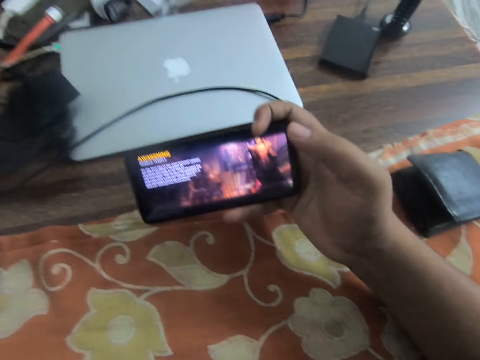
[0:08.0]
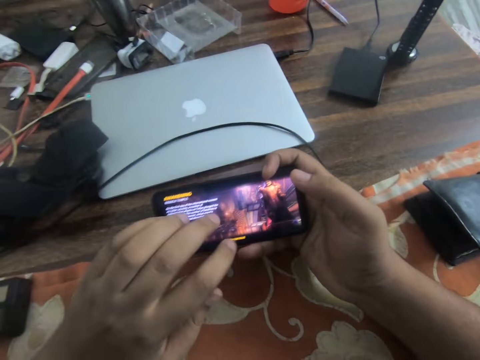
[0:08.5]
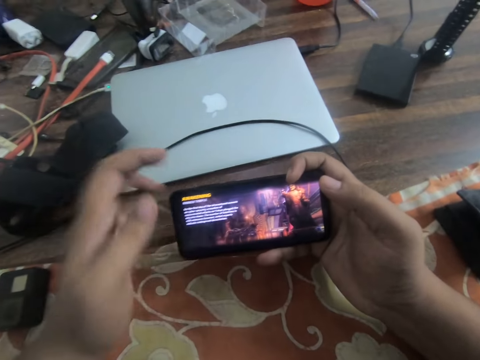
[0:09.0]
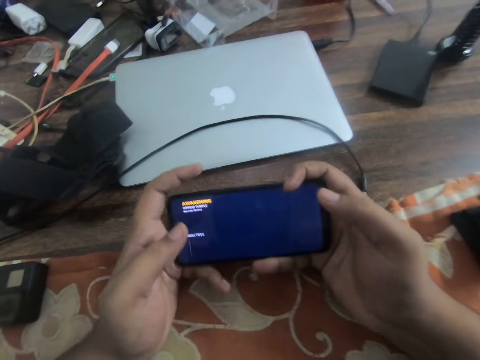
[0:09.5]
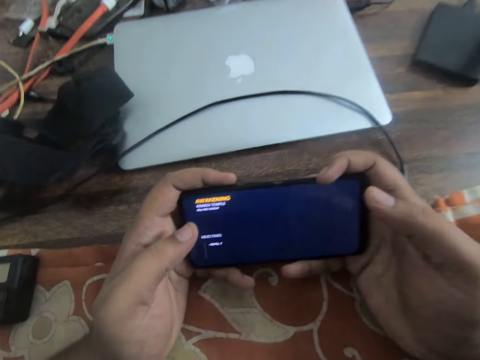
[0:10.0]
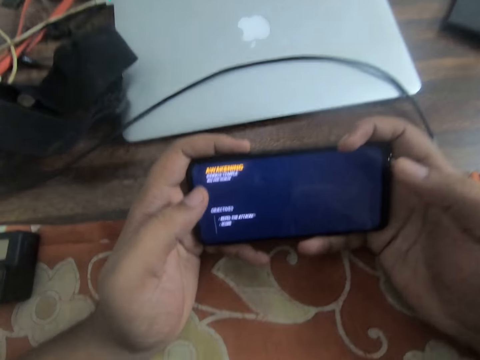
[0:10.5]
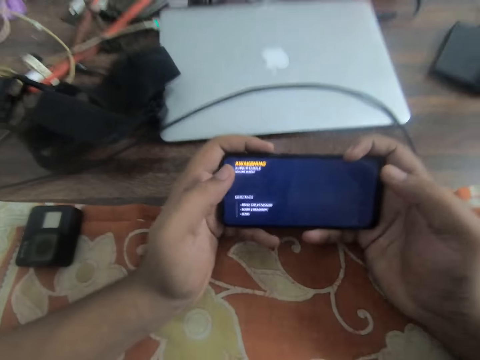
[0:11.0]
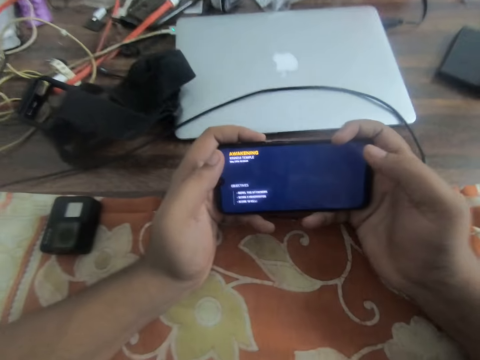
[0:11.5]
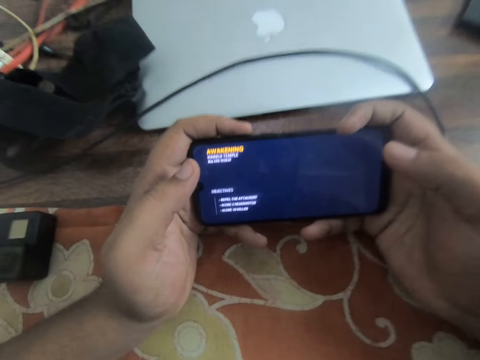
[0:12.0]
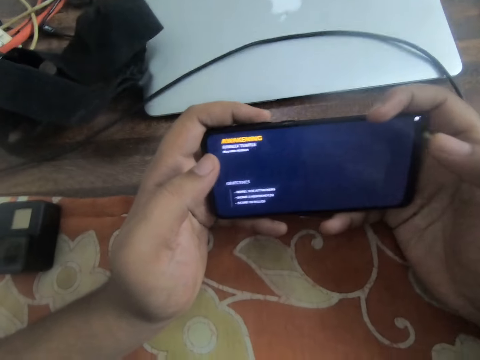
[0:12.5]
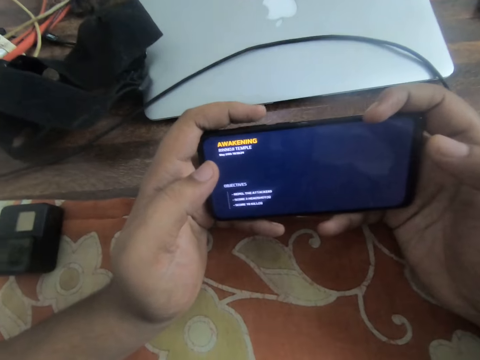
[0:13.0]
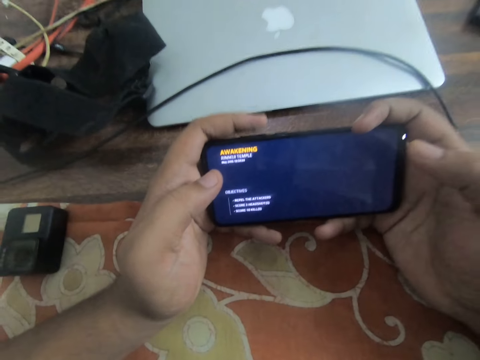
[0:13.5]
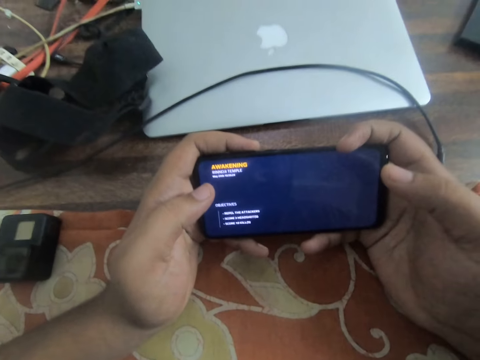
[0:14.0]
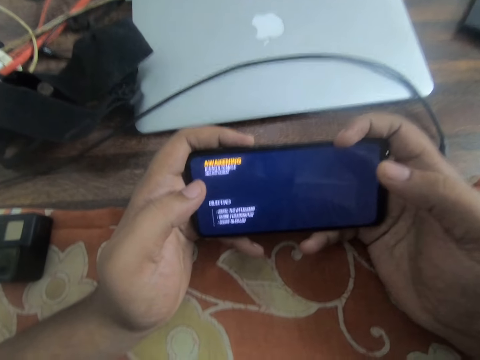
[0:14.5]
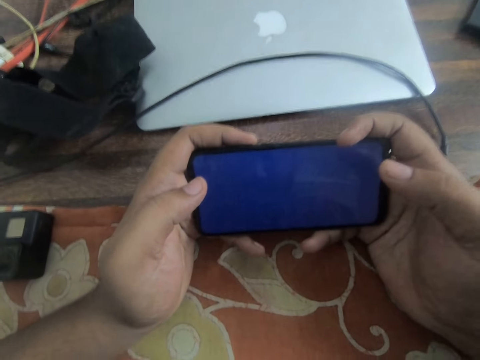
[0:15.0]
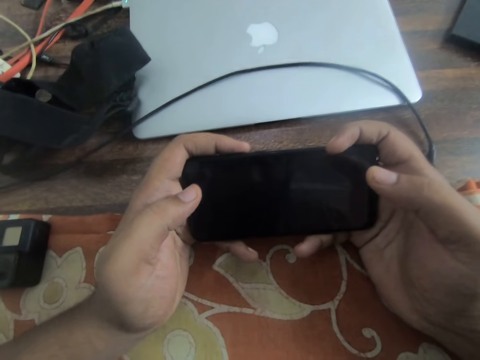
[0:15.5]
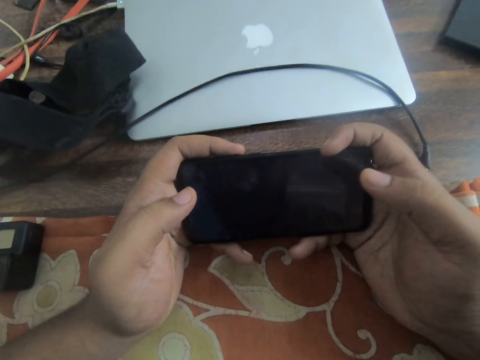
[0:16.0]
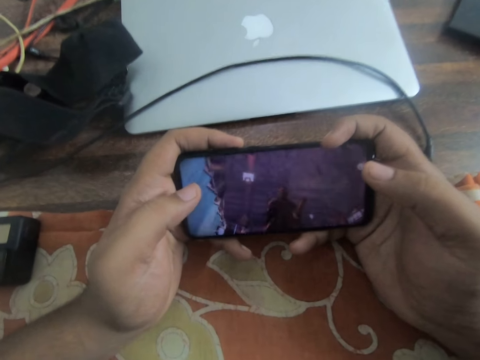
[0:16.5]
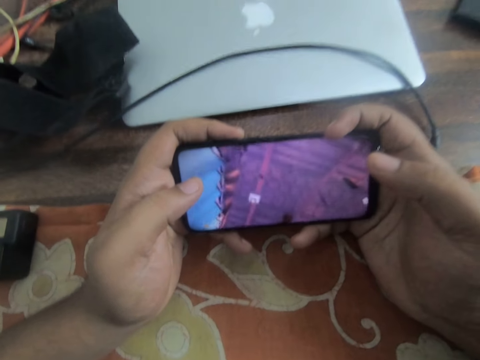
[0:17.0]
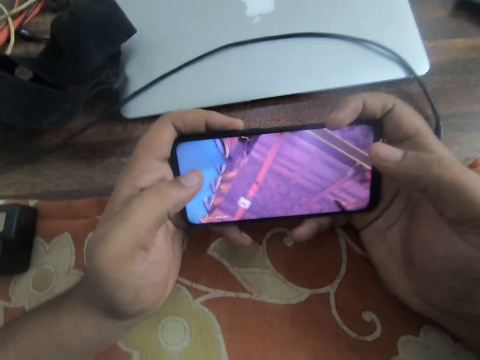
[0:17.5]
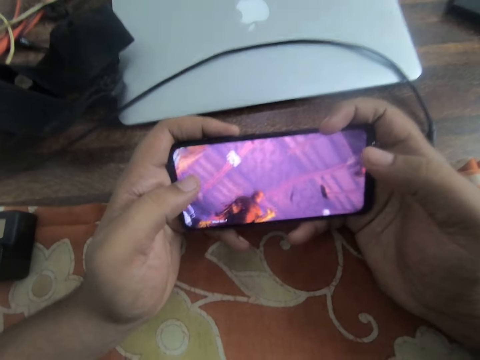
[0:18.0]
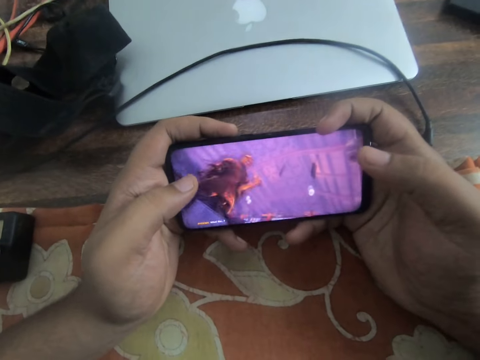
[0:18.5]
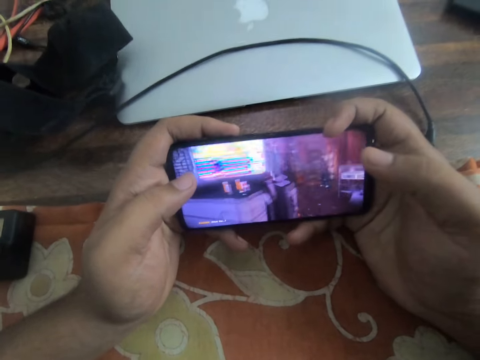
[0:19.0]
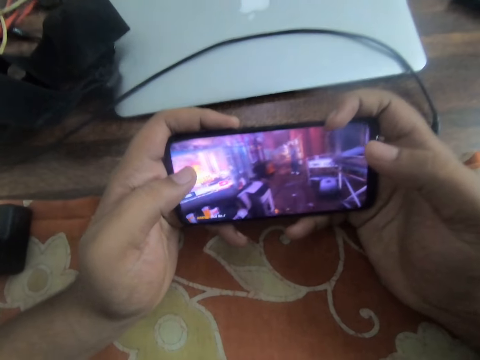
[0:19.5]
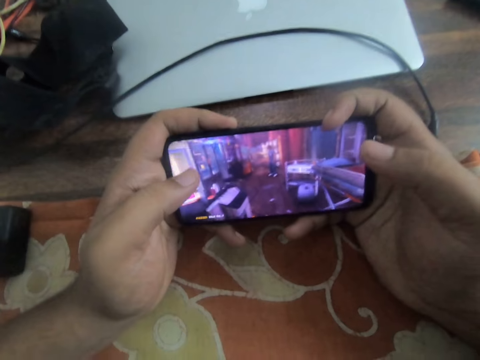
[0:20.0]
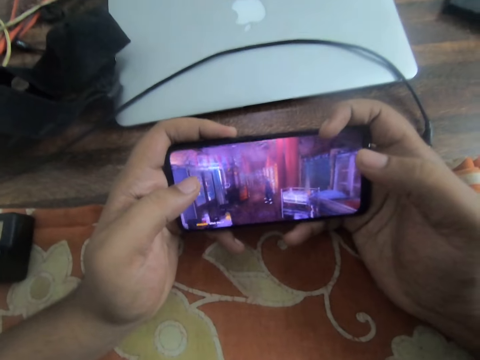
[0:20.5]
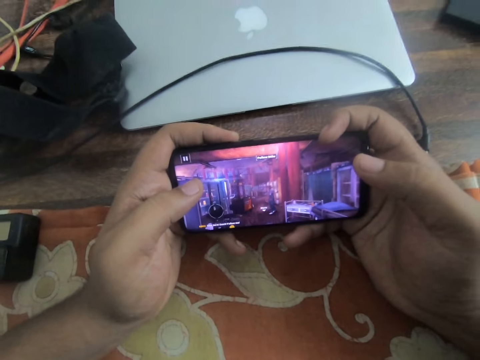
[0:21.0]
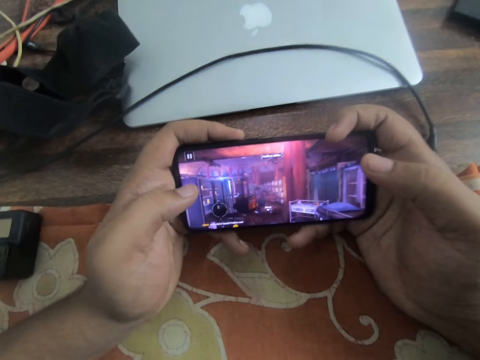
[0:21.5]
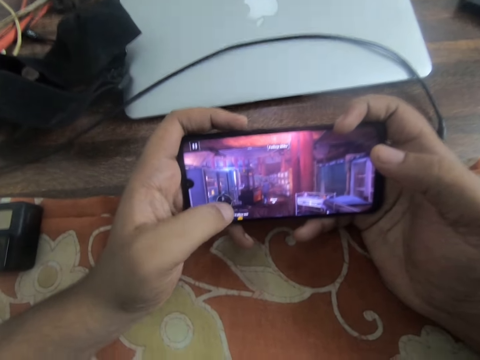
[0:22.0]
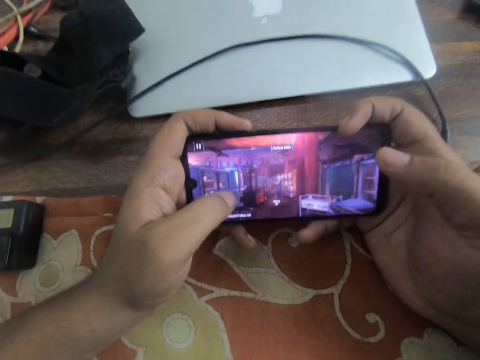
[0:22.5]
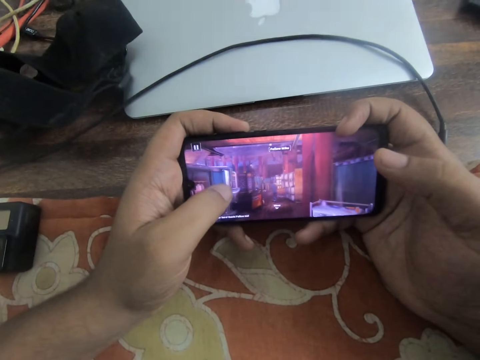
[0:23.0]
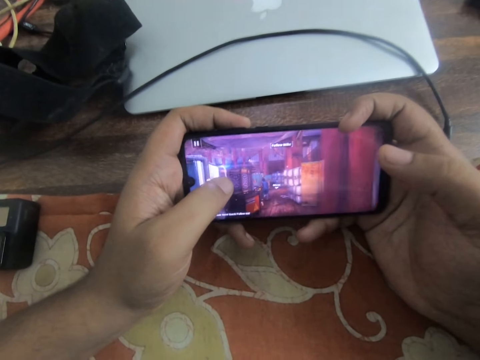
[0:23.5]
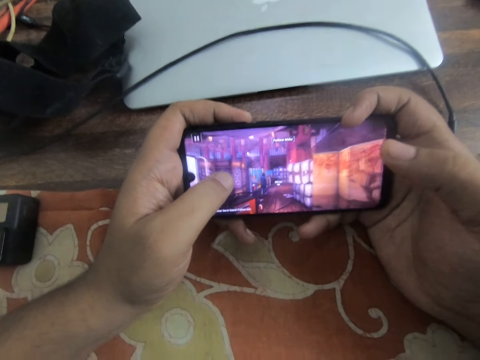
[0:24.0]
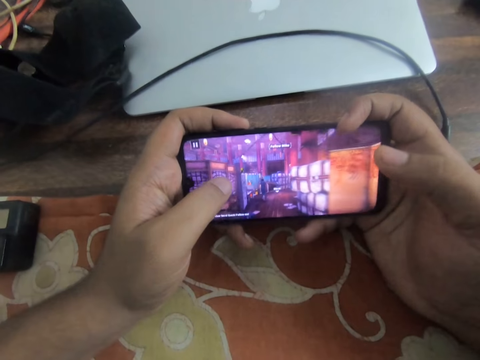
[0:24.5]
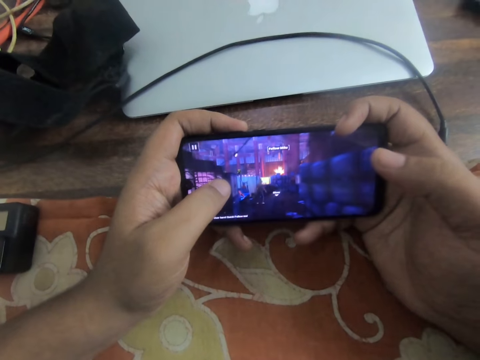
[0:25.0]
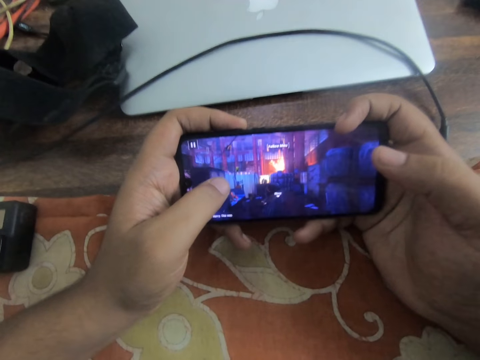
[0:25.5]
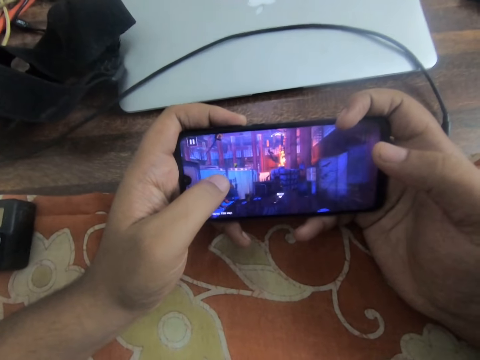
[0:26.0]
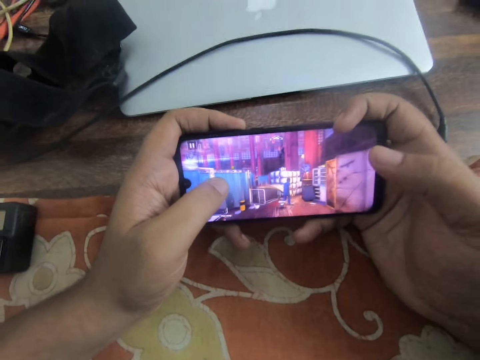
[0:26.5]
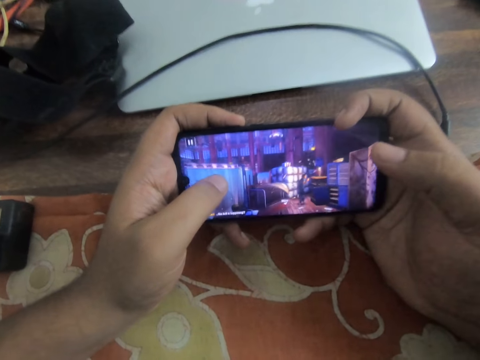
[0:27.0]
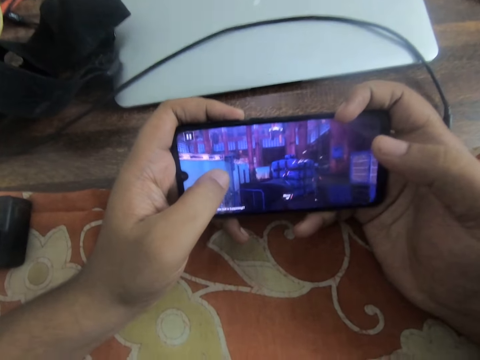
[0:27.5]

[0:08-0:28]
The camera wearer taps the phone screen with his left finger. He looks at his phone. He presses the phone screen with his left thumb. He slides his left thumb on the screen.

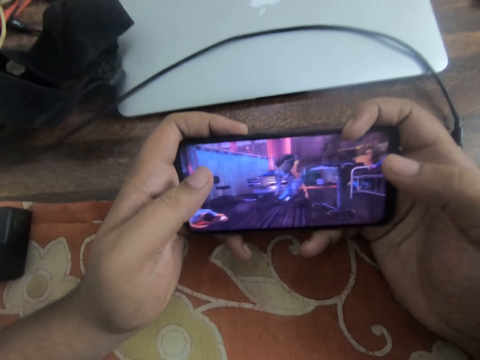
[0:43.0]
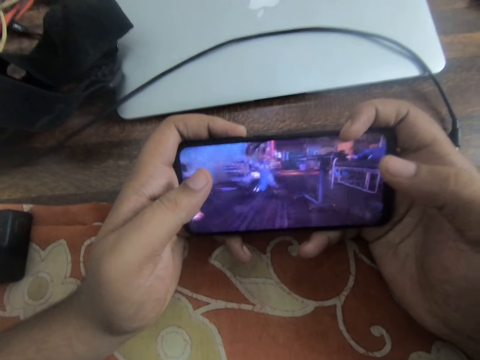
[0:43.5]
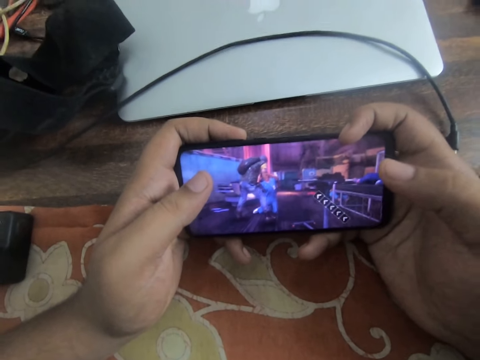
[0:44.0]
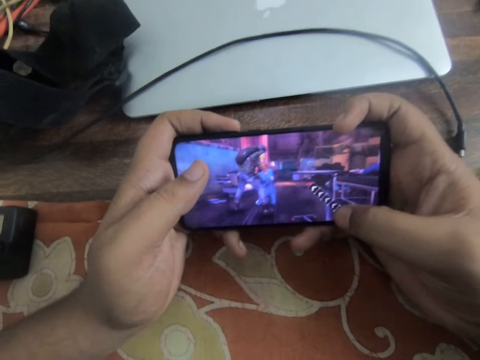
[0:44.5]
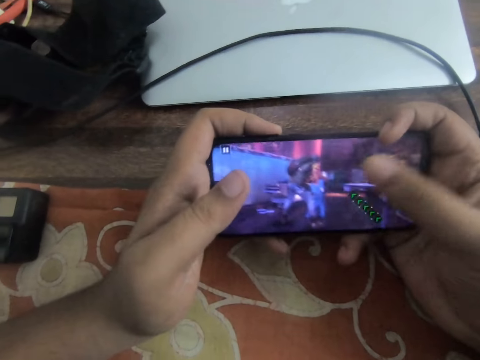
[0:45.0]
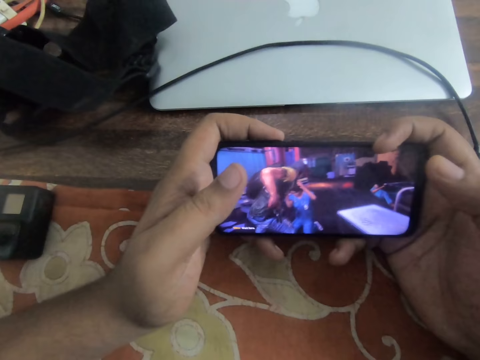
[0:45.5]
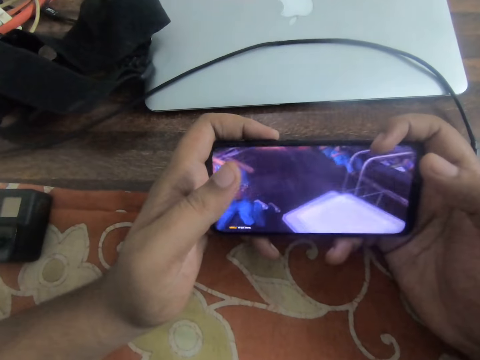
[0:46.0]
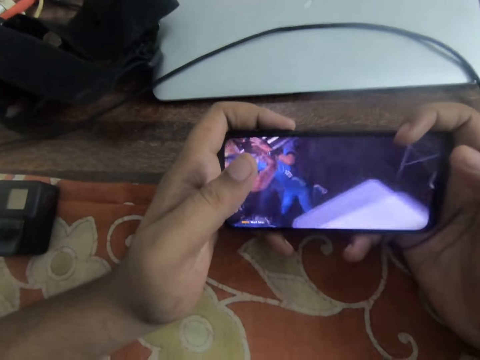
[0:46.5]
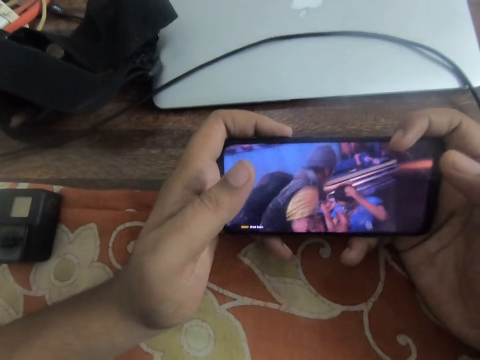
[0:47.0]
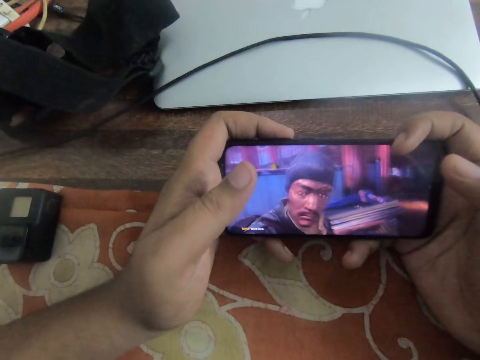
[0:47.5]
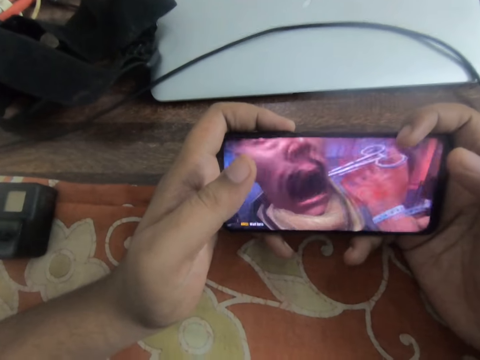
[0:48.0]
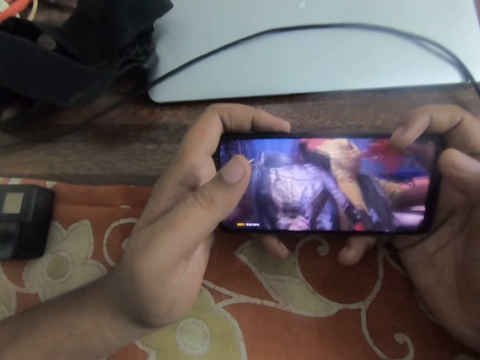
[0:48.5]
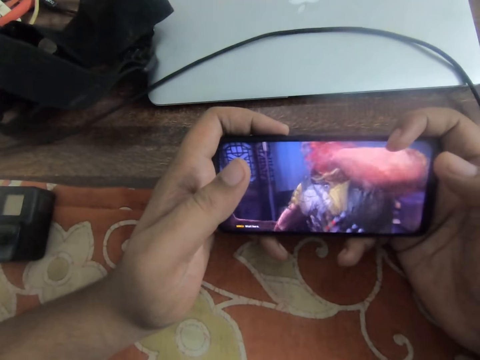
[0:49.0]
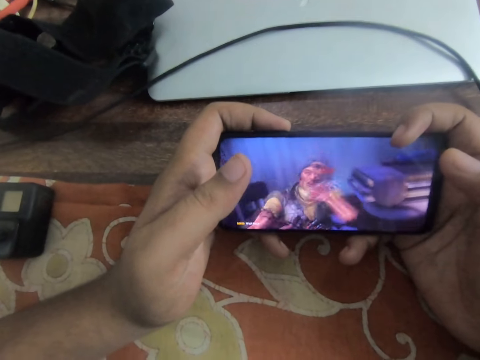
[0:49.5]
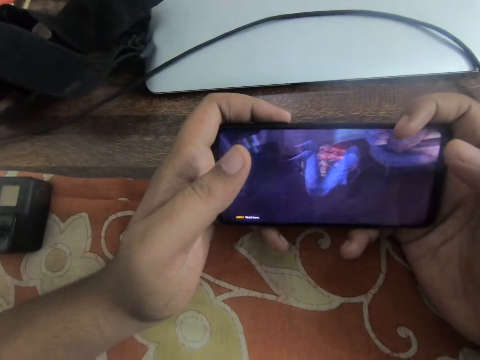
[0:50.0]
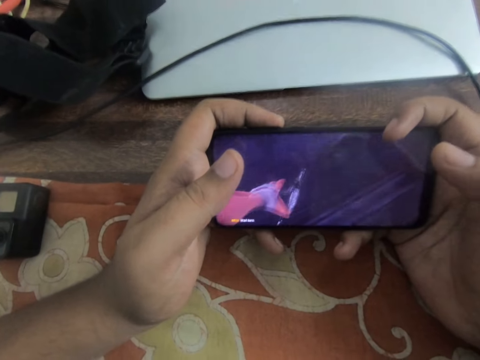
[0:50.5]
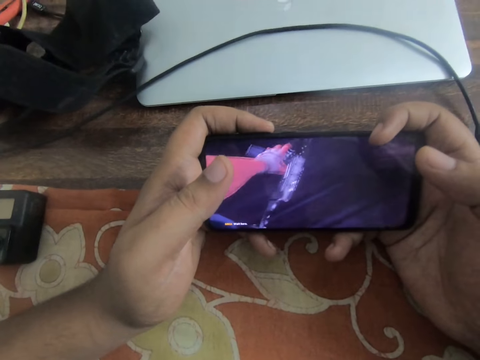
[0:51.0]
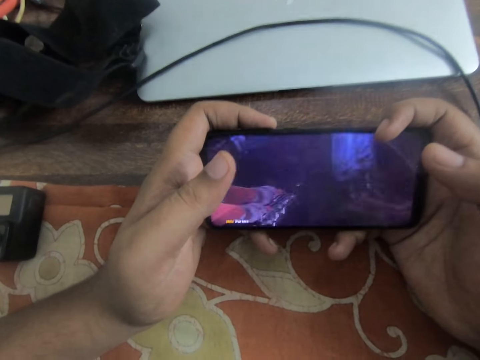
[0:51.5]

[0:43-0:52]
The camera wearer slides through the phone screen with his right thumb.
